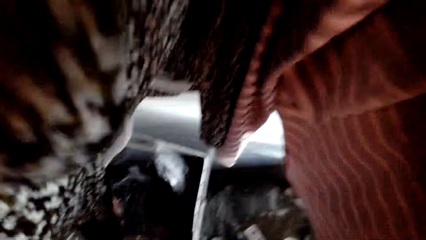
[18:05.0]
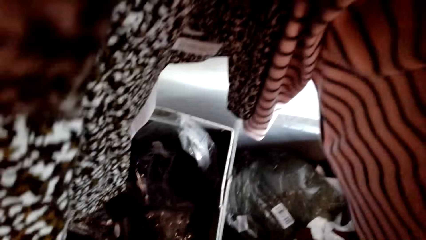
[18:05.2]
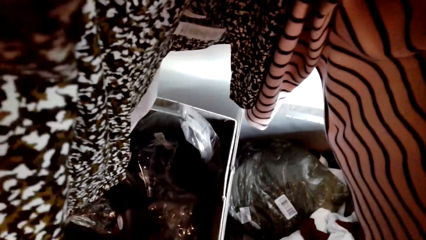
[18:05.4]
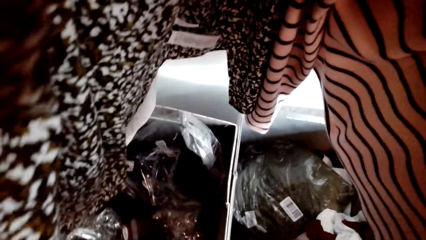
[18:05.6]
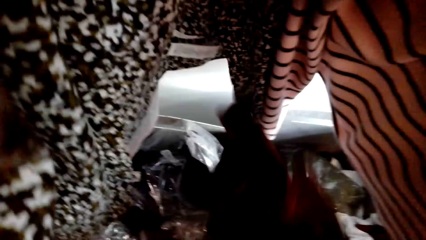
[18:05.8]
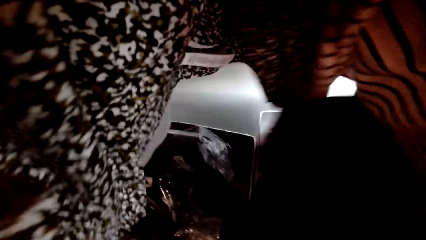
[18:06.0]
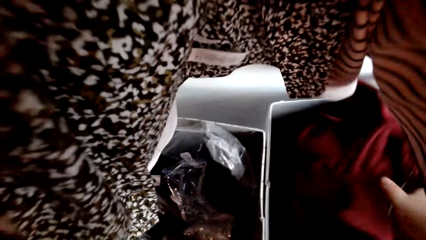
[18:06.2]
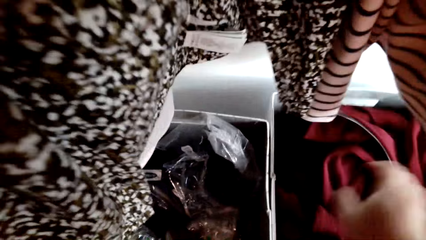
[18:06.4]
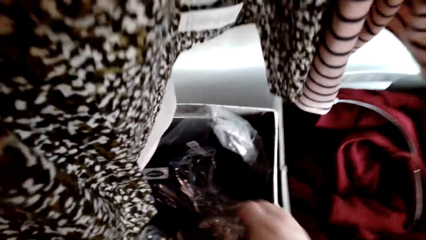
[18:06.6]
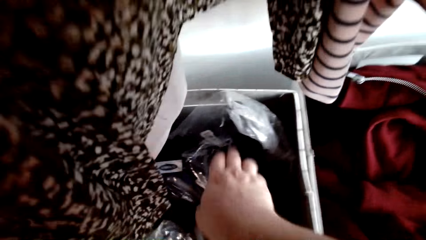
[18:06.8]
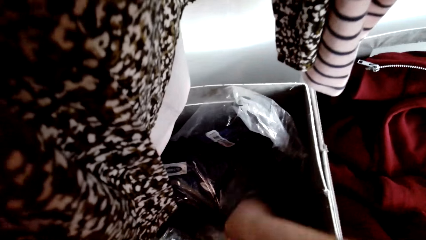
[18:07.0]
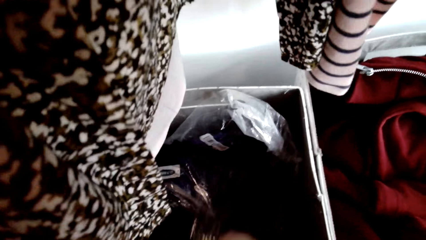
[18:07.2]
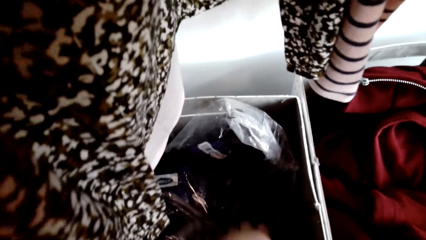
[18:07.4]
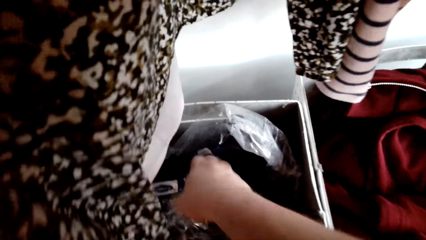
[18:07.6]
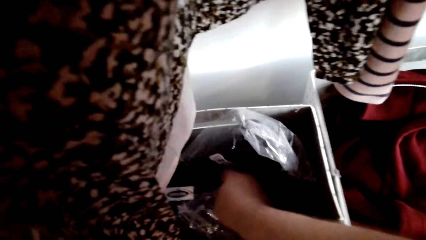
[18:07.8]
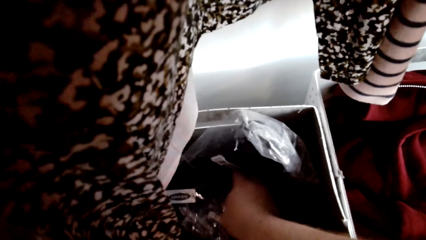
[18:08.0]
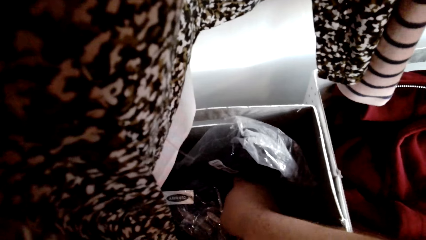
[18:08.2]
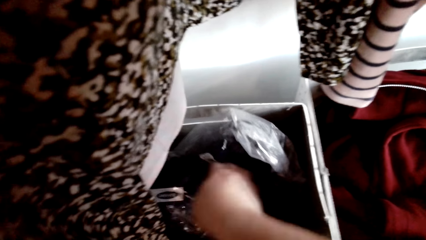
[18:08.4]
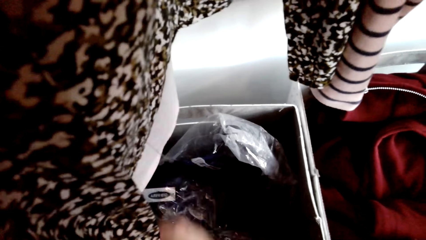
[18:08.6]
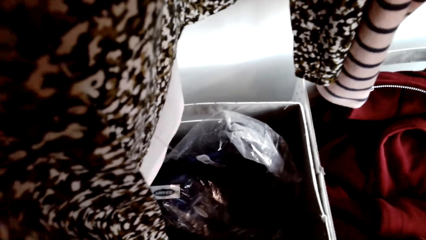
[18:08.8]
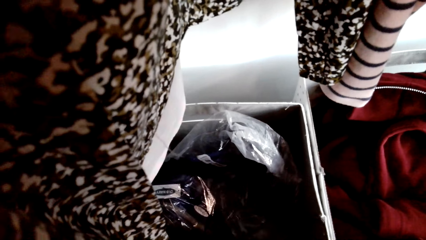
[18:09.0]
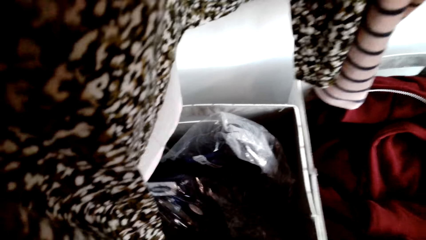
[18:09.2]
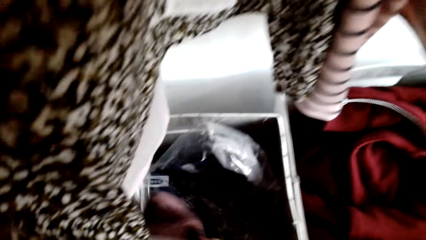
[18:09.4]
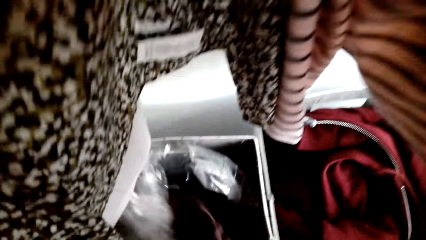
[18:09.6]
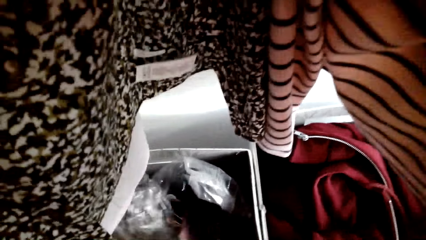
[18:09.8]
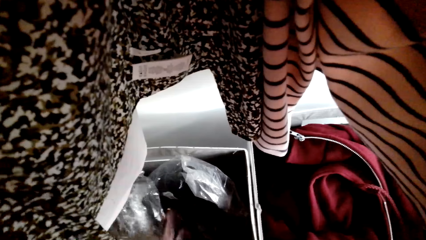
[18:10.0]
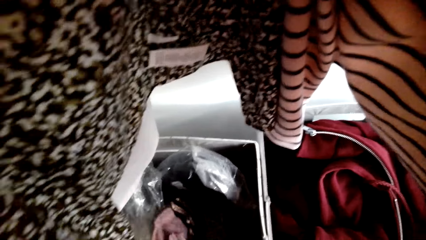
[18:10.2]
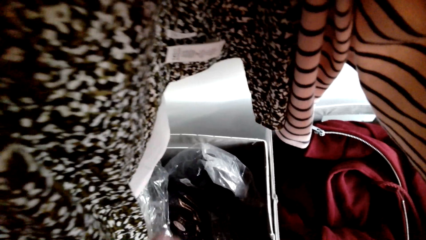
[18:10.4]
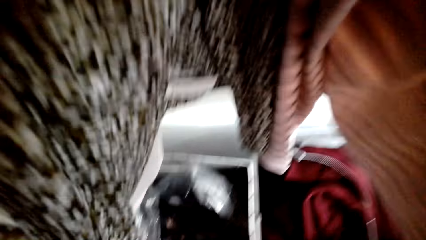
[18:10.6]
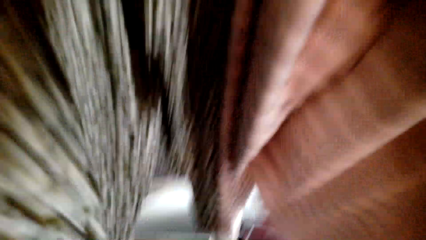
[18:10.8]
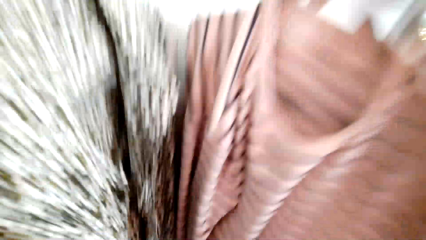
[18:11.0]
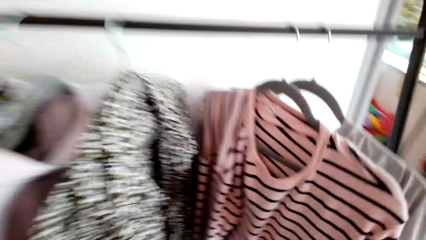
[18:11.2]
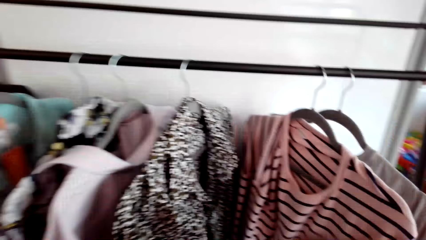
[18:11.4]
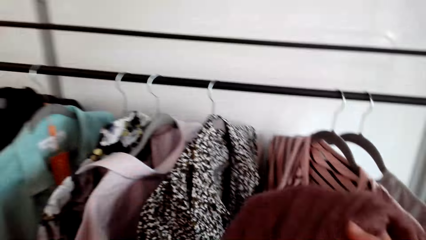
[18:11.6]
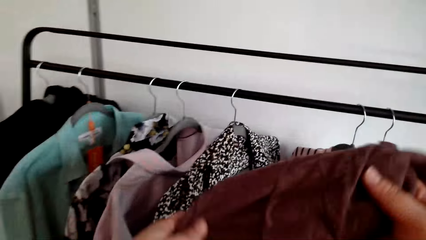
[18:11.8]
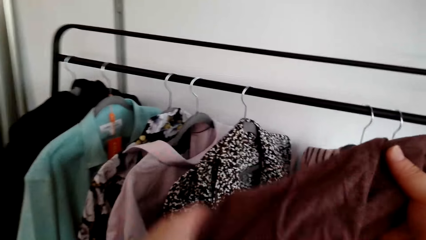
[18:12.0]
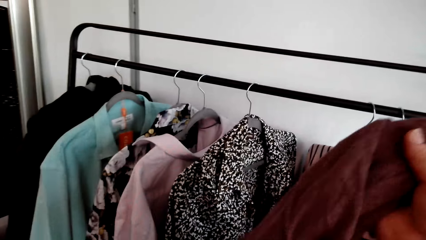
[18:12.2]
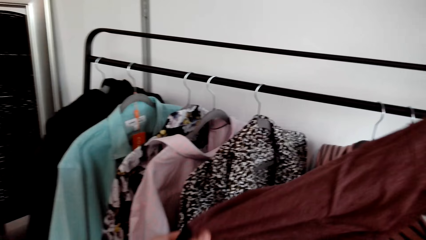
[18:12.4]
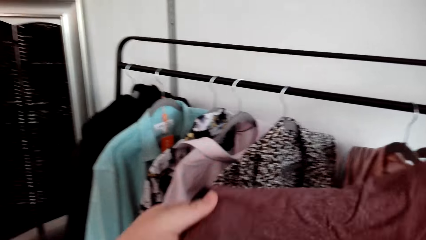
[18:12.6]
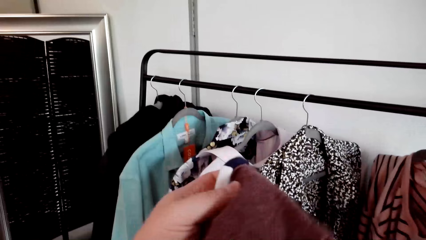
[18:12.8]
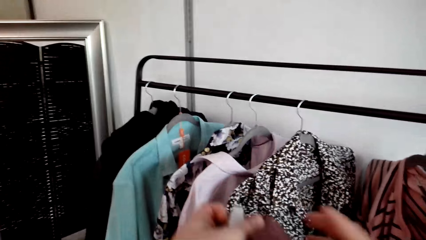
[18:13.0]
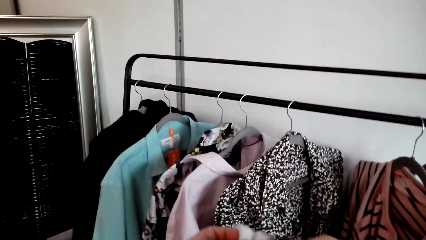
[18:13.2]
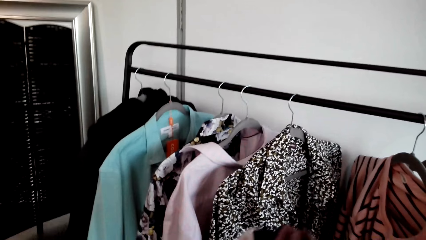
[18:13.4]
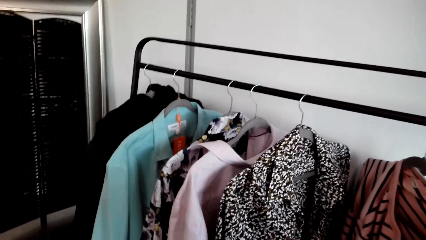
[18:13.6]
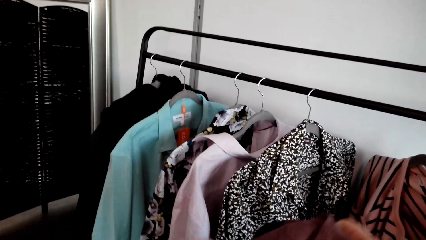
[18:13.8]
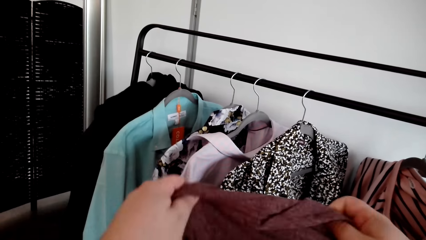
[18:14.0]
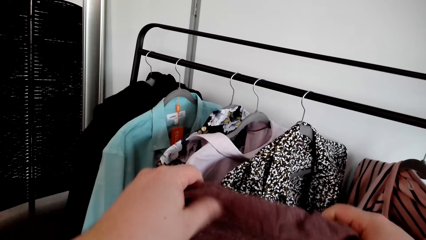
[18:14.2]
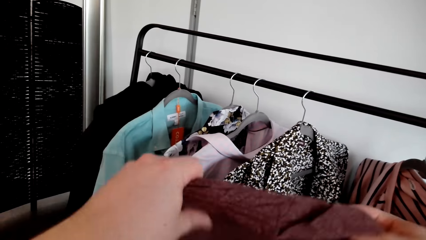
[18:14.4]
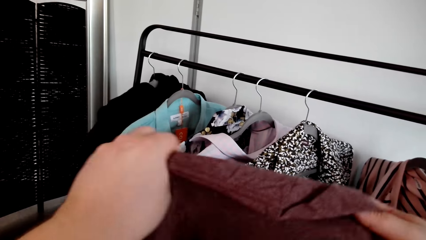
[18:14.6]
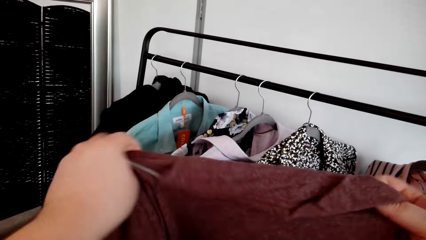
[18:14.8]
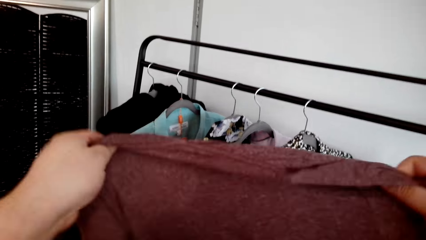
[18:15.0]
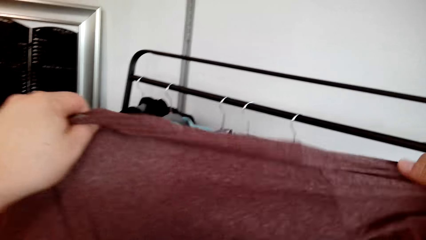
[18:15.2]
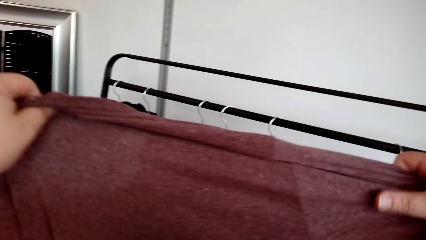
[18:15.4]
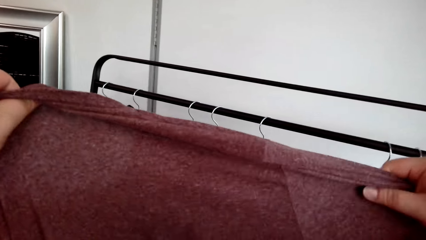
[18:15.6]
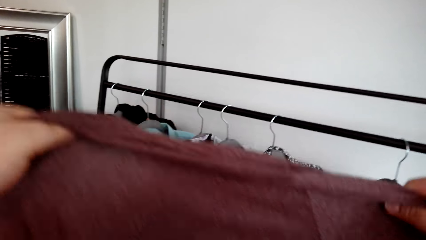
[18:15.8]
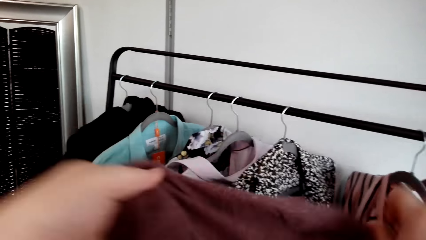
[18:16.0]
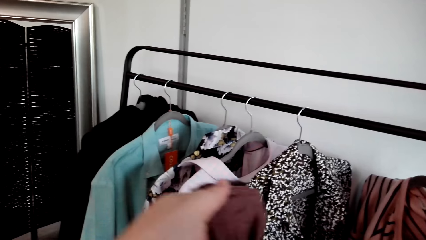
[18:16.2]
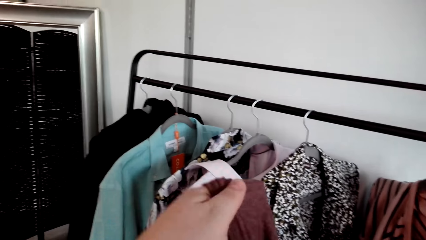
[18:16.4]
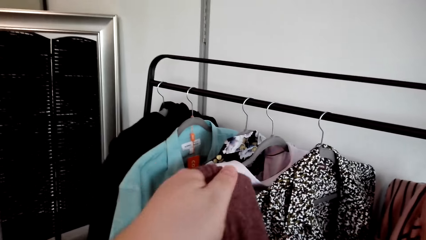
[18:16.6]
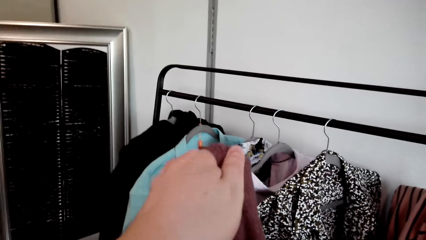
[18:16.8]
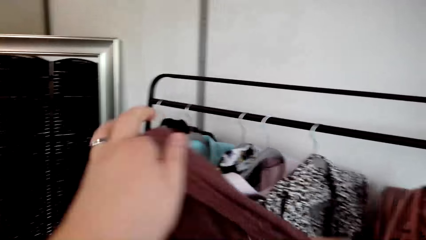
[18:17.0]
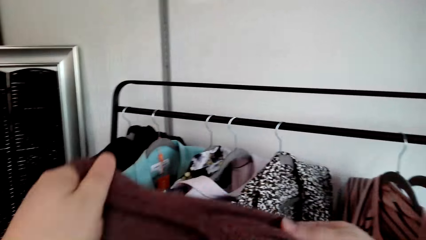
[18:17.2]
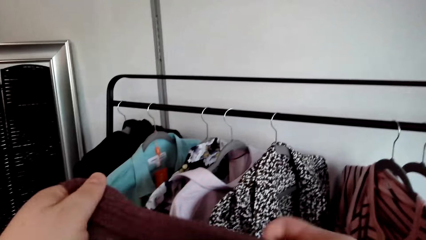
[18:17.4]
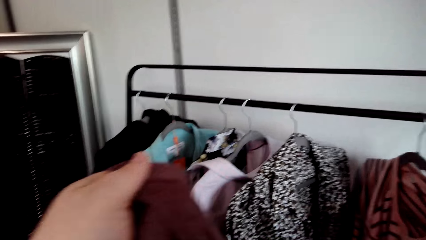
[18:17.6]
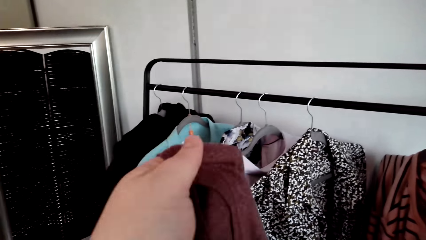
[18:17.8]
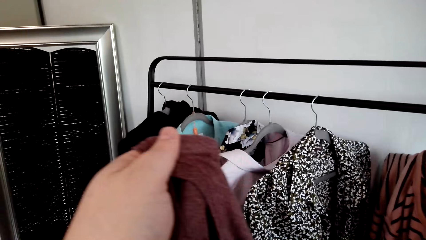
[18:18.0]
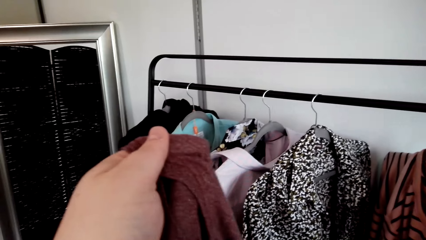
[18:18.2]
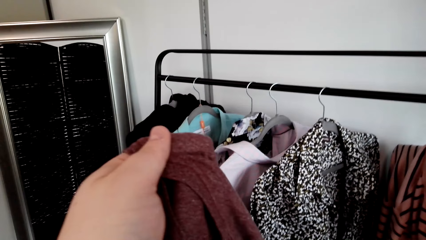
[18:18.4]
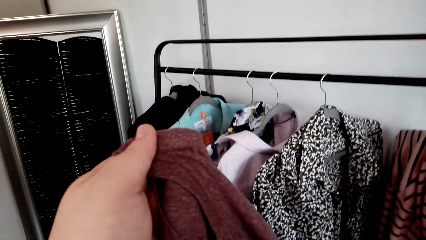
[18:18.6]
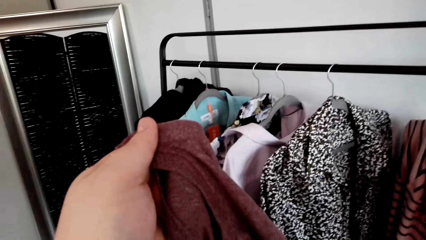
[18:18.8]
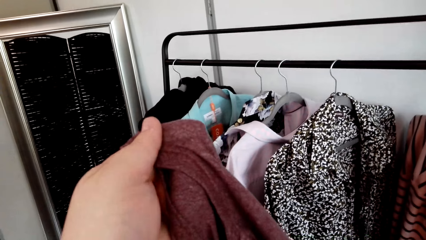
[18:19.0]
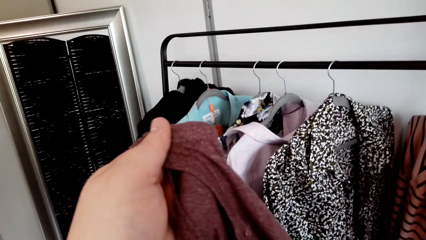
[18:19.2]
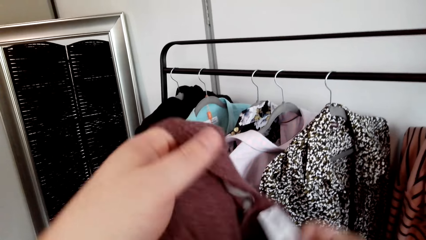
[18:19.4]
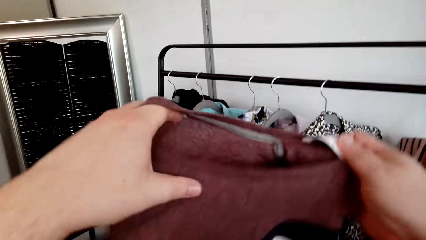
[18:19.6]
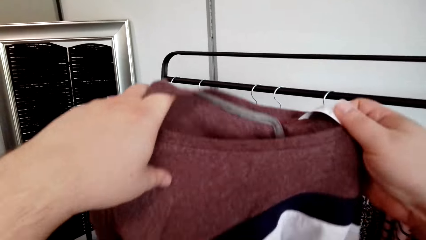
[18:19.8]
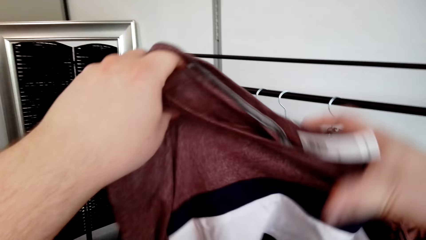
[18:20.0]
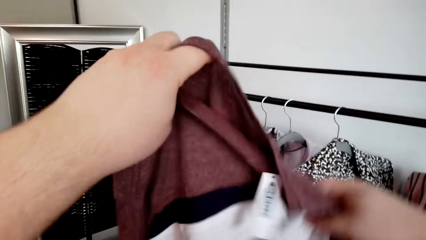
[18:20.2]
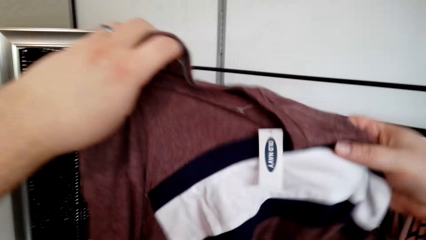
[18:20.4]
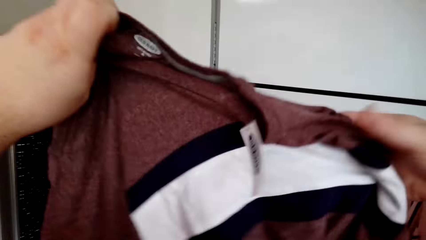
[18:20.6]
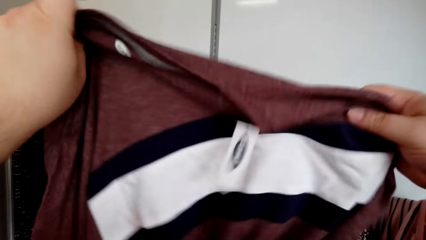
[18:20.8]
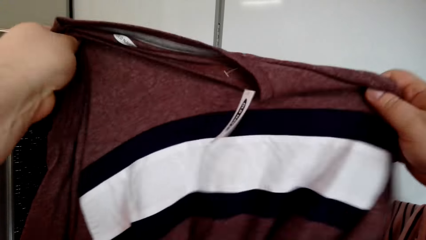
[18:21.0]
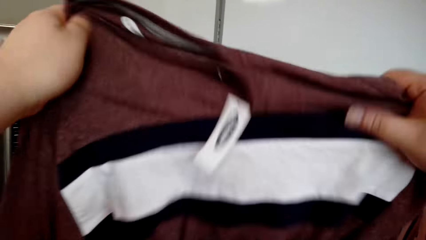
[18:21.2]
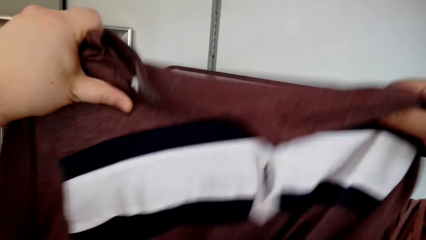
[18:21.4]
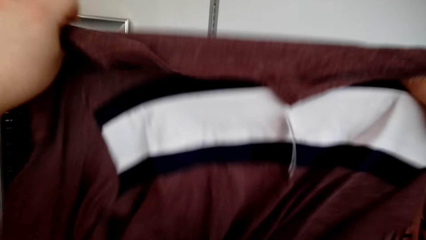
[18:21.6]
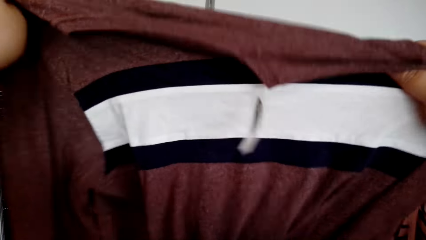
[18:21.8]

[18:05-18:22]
The camera wearer puts the jacket in the box. They pick a t-shirt or cloth from the box. They check the cloth. They stretch the t-shirt.
